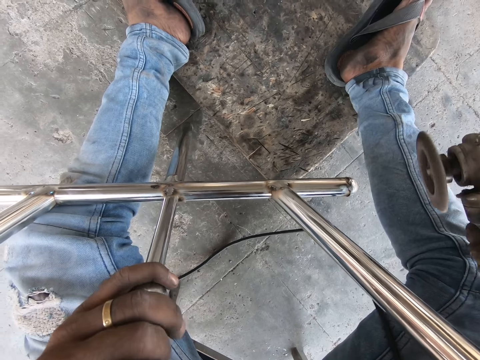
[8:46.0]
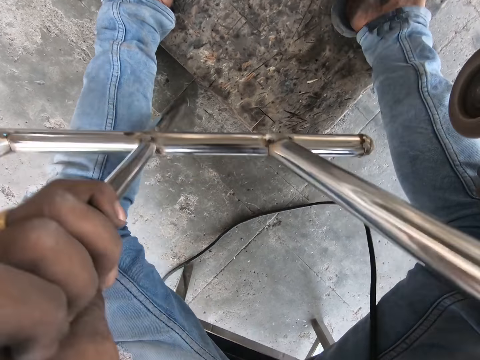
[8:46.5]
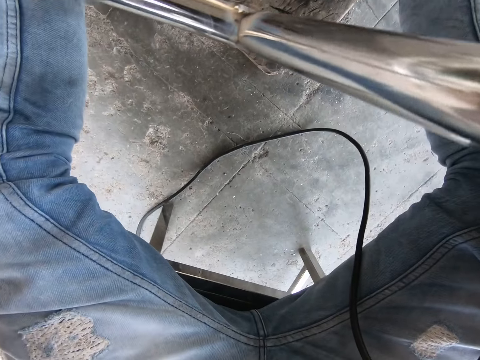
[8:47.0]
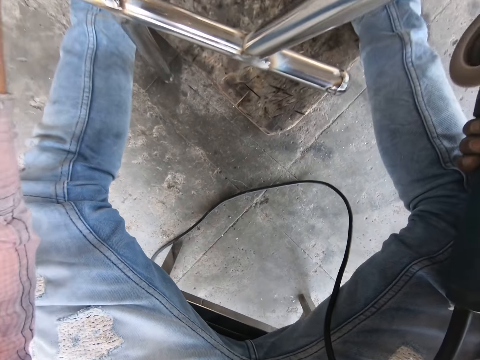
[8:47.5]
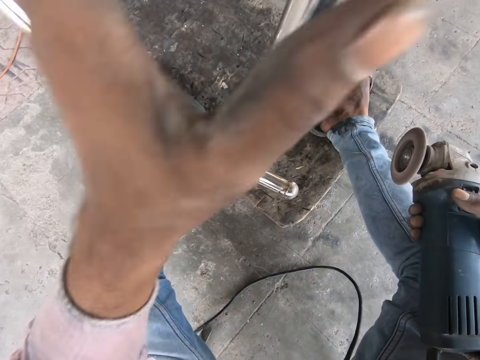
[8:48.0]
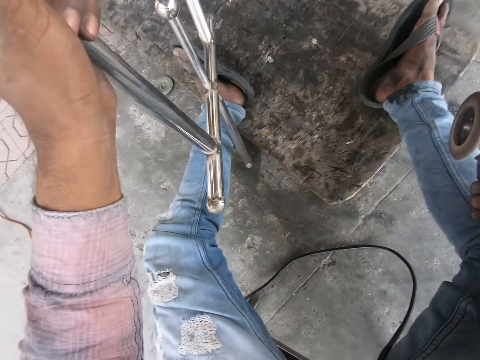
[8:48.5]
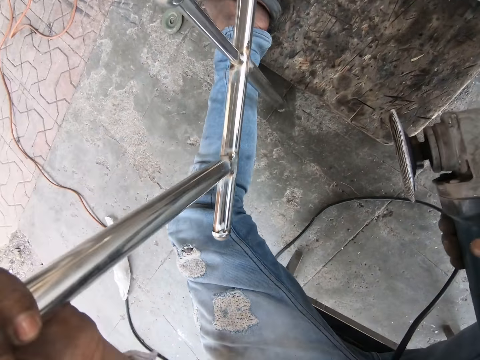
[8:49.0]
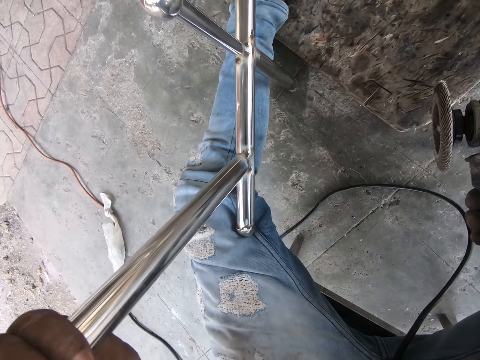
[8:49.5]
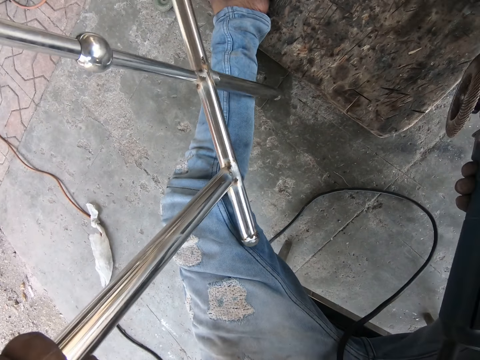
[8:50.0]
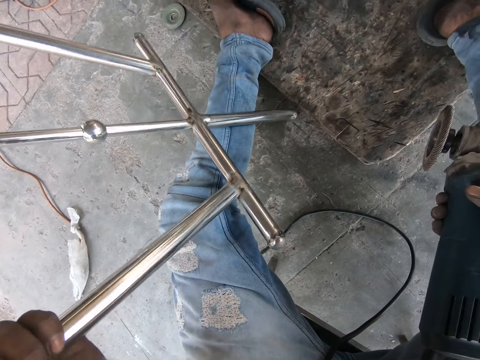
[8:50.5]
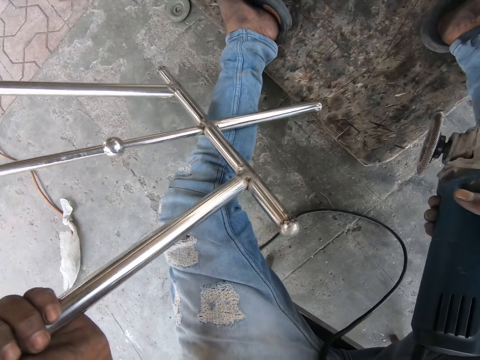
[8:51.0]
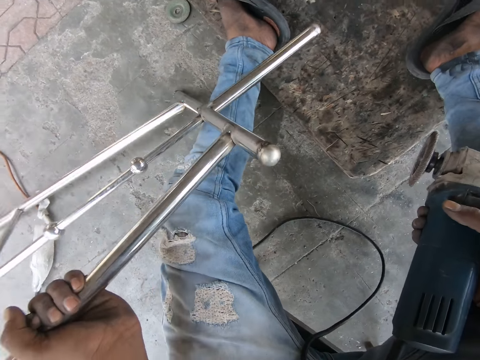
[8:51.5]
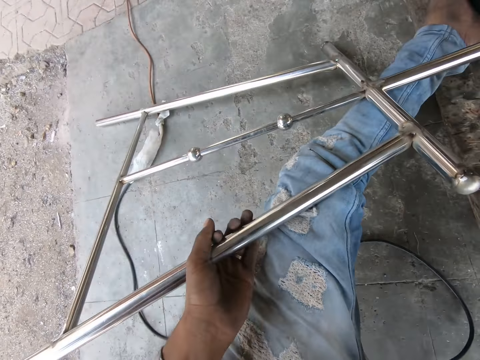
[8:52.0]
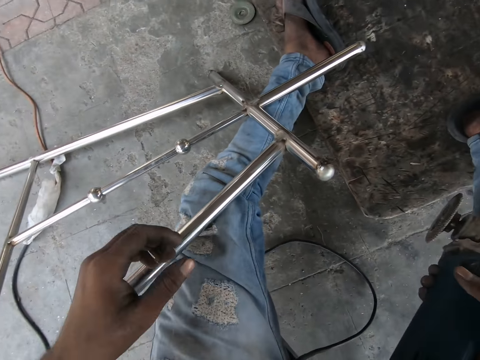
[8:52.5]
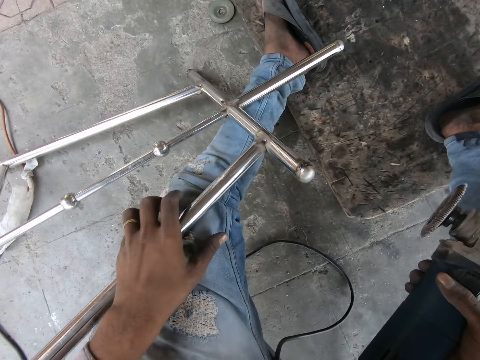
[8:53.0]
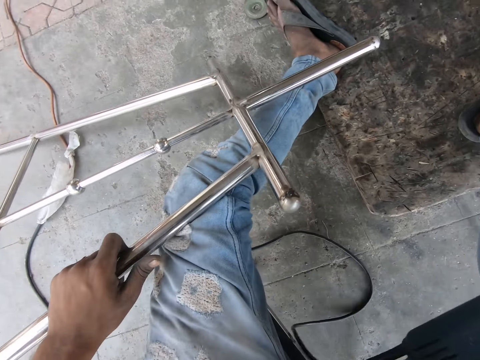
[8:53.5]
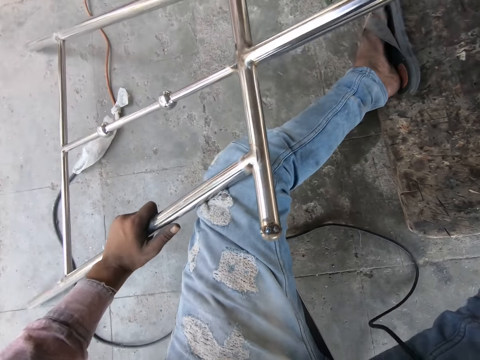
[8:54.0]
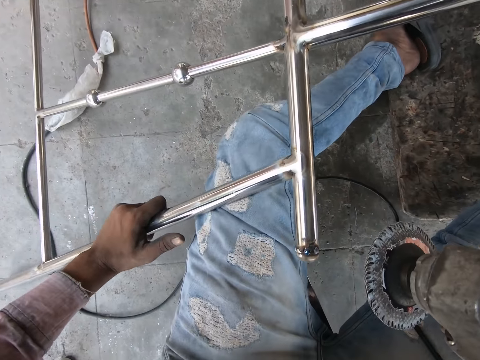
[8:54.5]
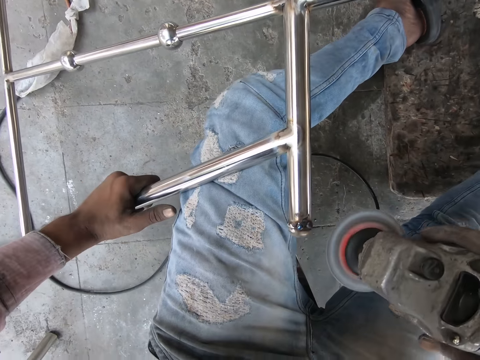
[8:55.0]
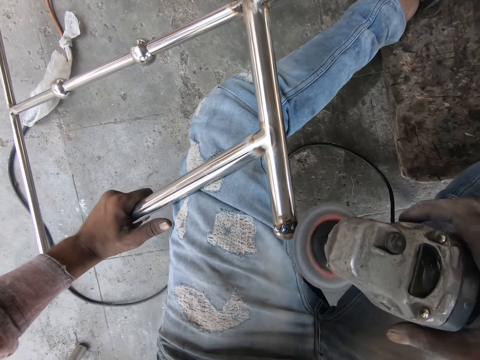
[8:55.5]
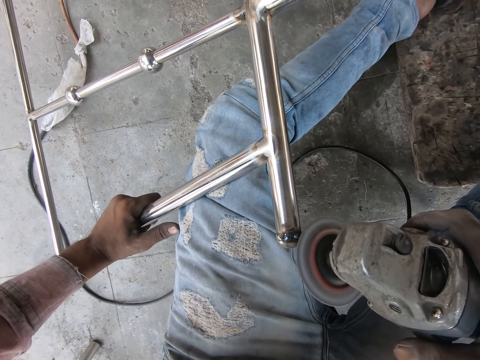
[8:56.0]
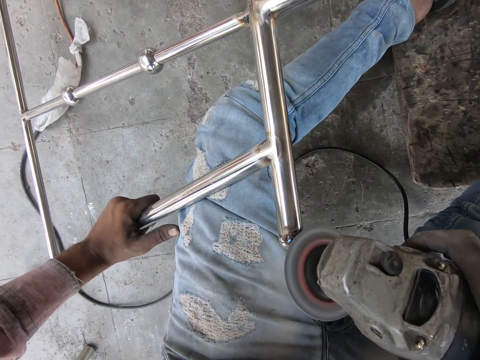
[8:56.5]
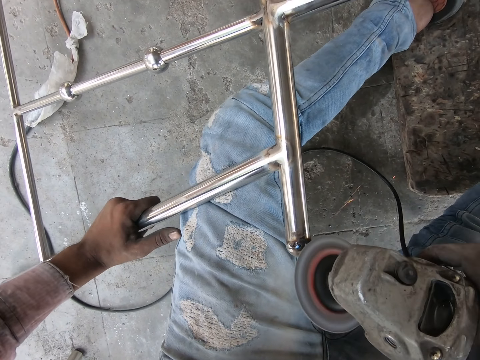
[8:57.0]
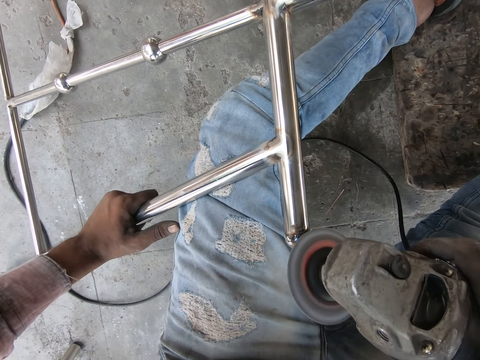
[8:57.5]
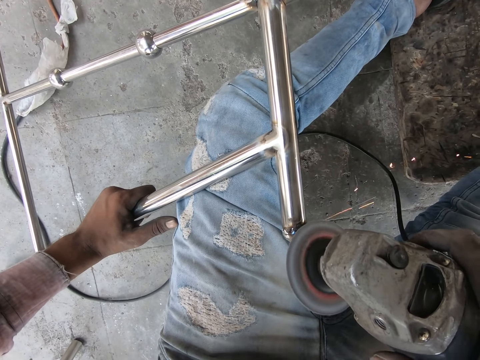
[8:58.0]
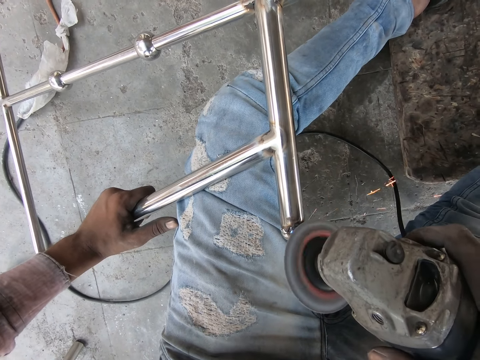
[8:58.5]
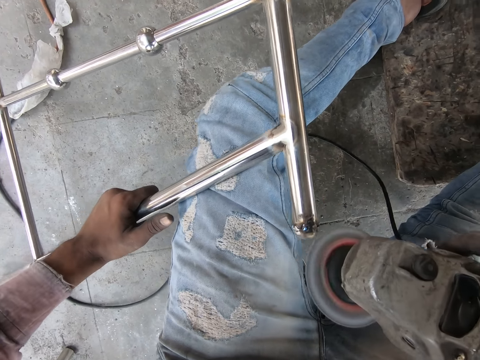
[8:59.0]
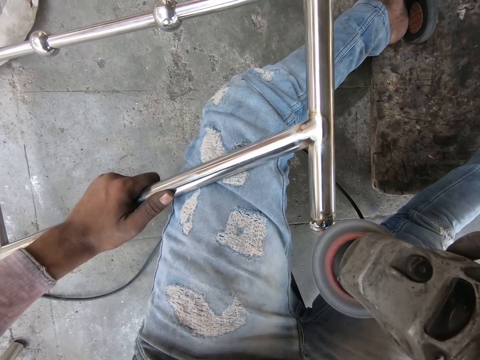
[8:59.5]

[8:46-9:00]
The camera wearer lifts the grinder up. They look down, move the metal, and look up. They turn around the metal structure. They lift the left hand up and put the metal down. They turn the metal, hold the metal, grind the metal, and switch the grinder. They polish the metal structure.

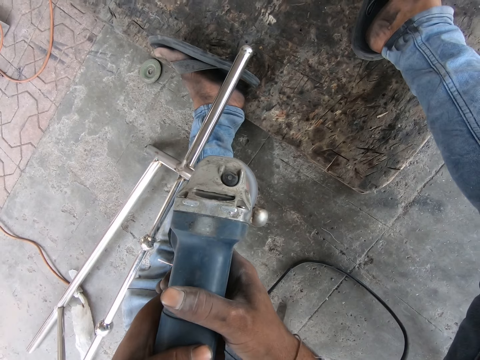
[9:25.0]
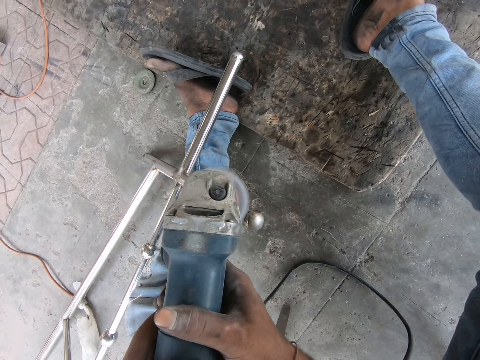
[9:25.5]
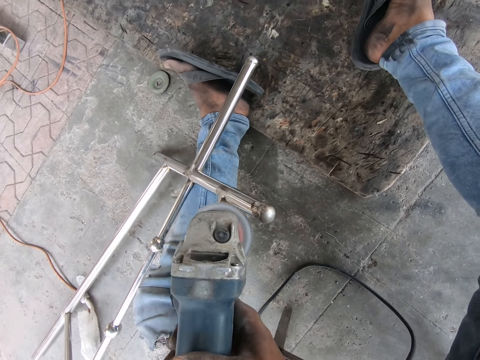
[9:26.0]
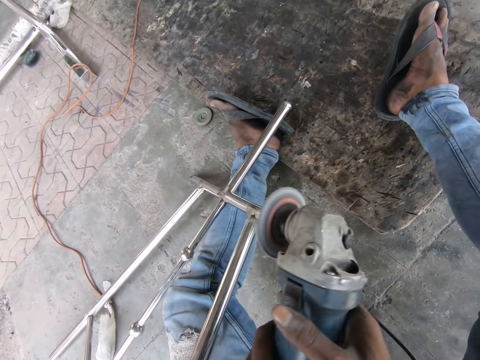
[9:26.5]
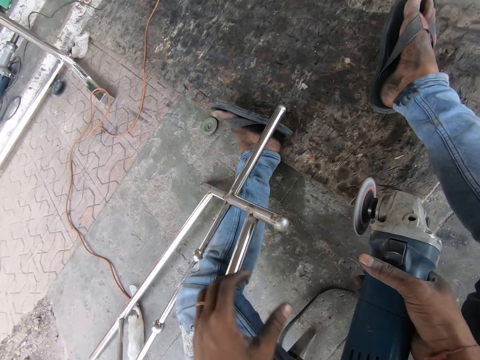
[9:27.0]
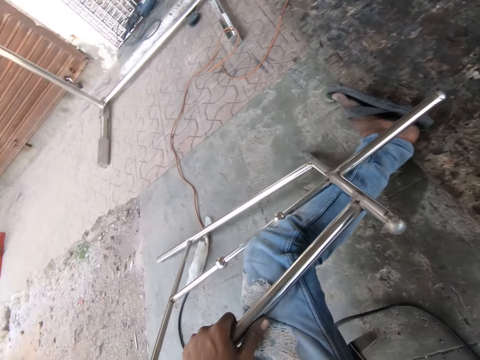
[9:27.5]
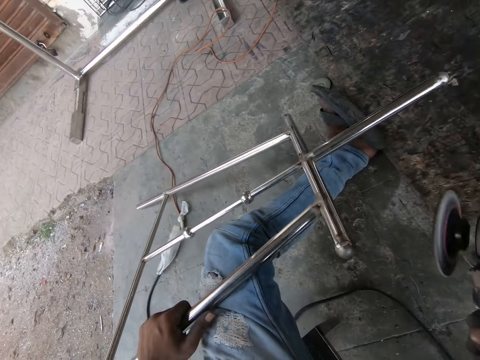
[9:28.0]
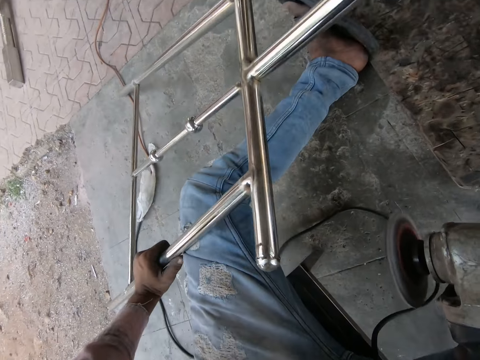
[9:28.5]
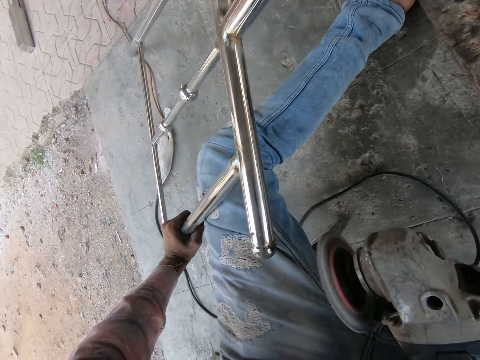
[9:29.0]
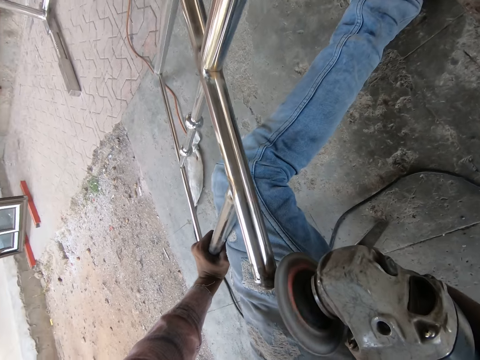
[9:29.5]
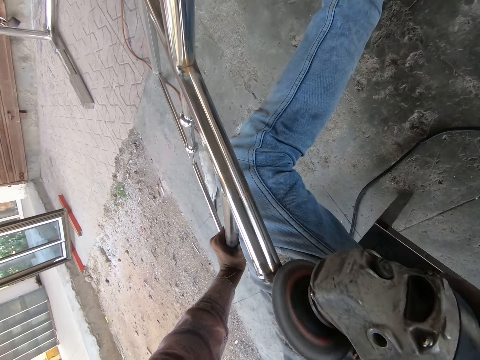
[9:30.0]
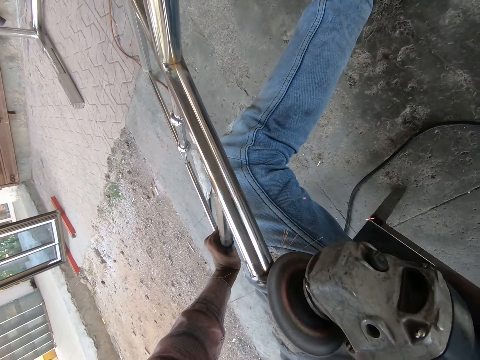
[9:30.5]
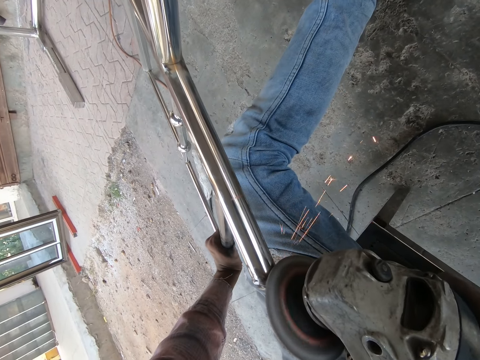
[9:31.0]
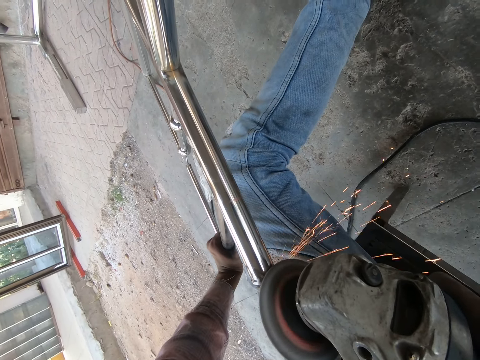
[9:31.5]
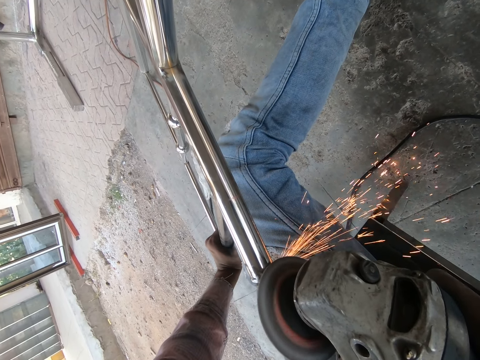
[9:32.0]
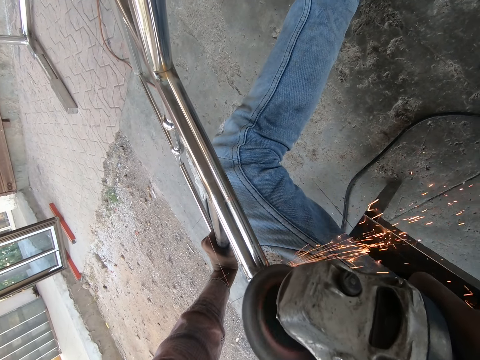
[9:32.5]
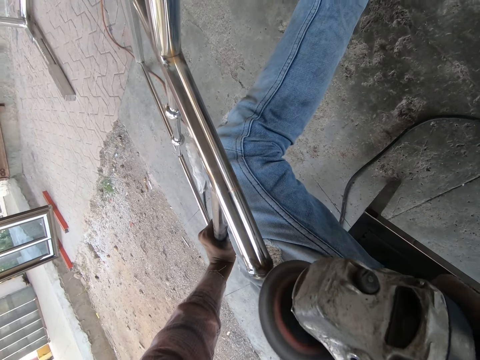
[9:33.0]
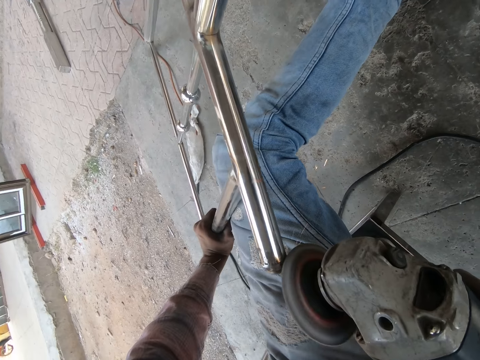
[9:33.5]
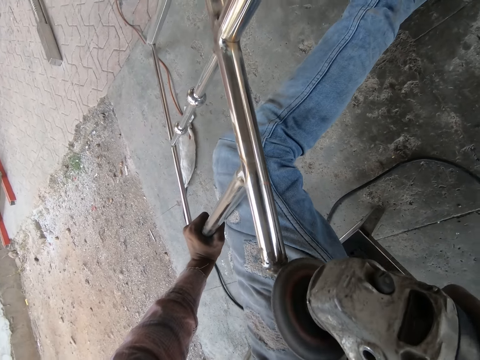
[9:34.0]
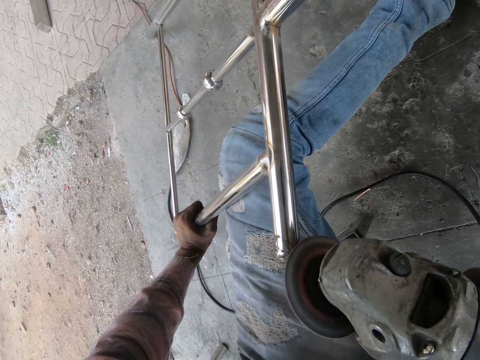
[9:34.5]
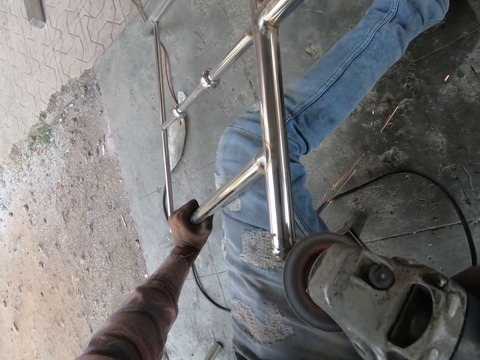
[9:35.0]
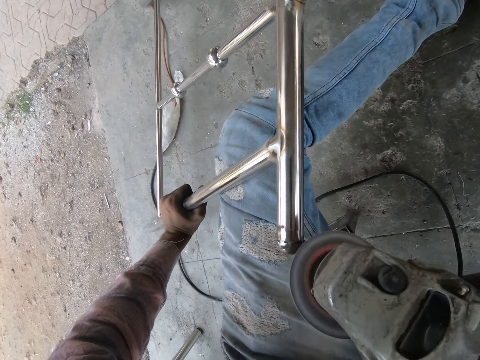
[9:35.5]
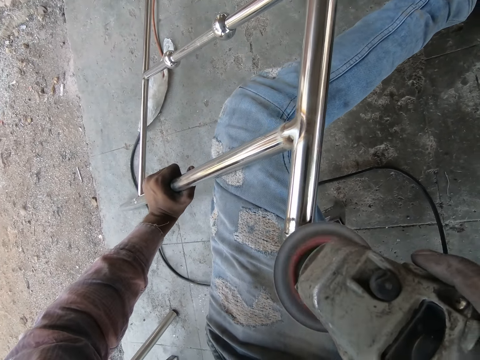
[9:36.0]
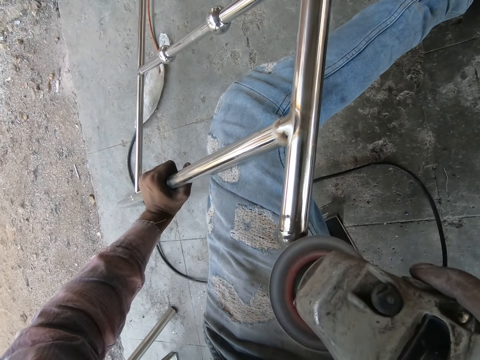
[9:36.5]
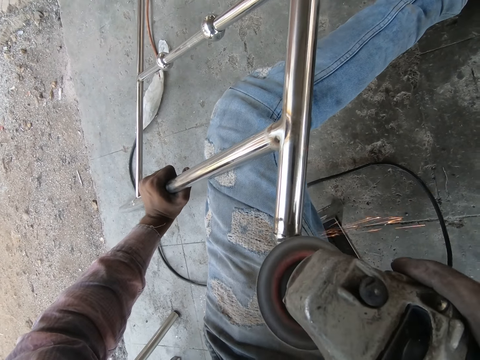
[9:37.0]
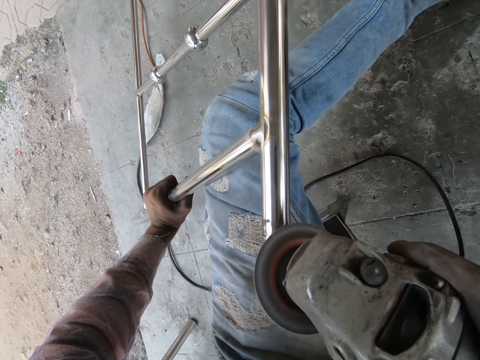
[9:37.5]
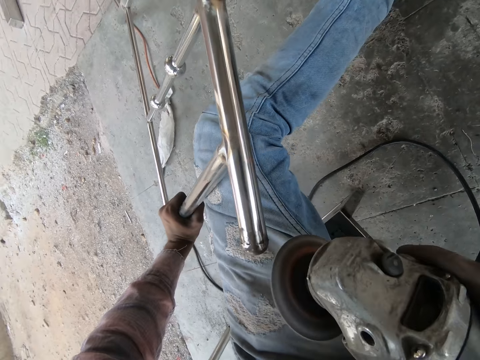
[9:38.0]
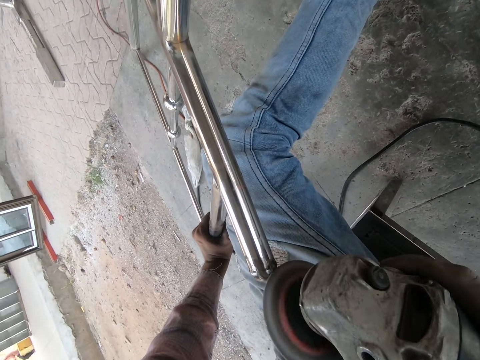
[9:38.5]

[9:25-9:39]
The camera wearer lifts the grinder up. They hold the metal and move the left hand forward. They turn the metal structure around. They lift the metal up, move the grinder, hold the metal, and grind the metal. They smoothen the metal with a smoothening machine.
